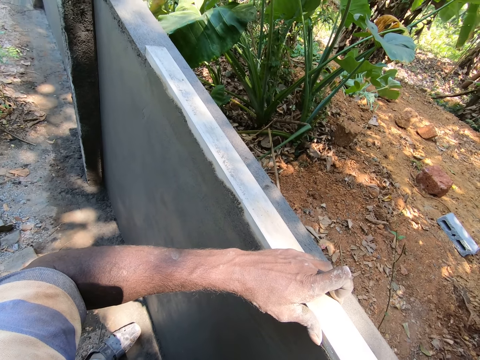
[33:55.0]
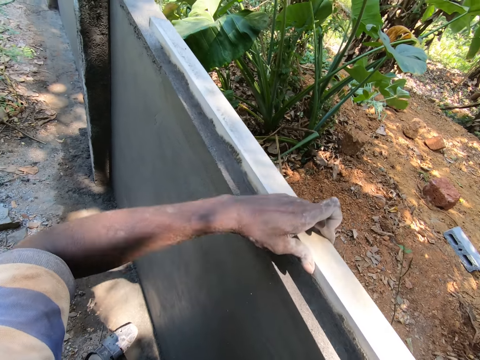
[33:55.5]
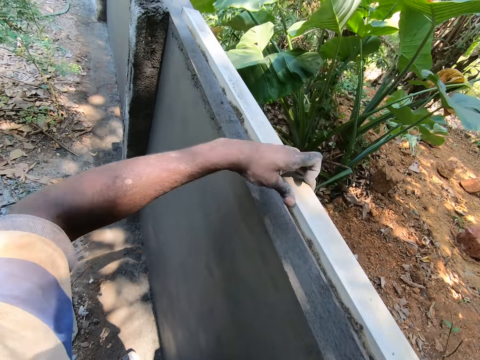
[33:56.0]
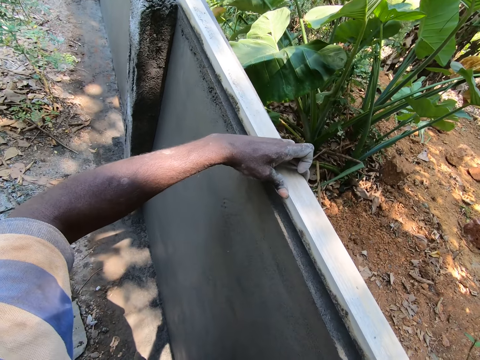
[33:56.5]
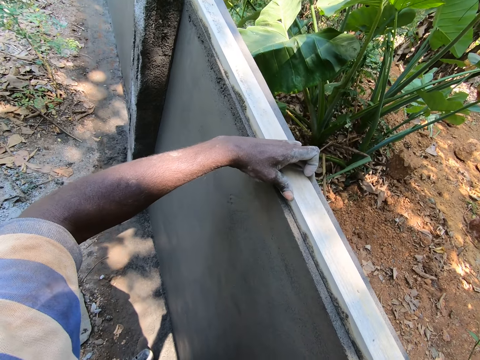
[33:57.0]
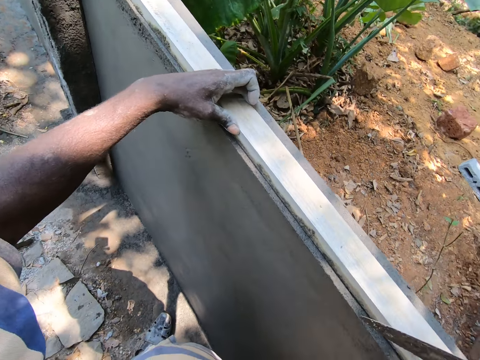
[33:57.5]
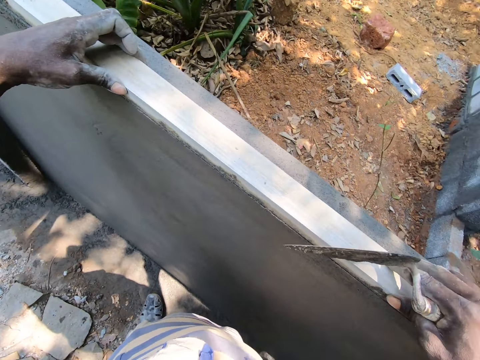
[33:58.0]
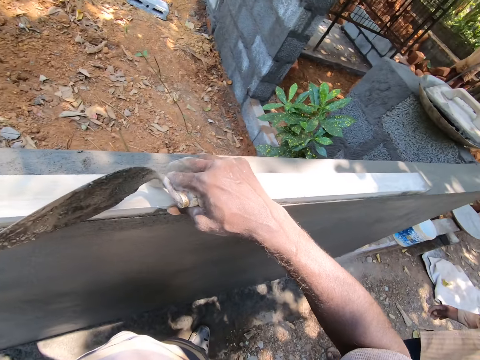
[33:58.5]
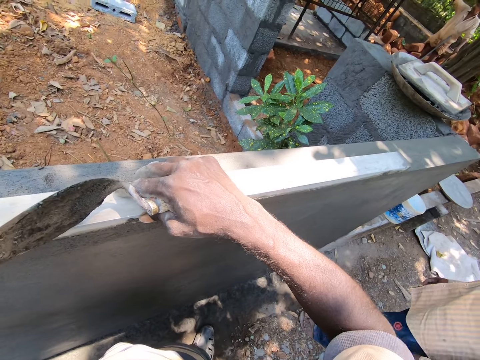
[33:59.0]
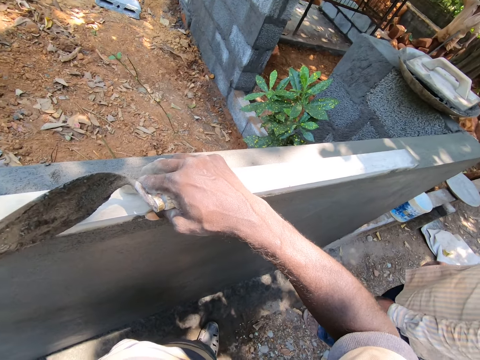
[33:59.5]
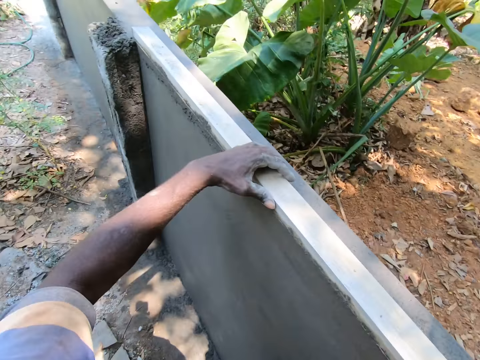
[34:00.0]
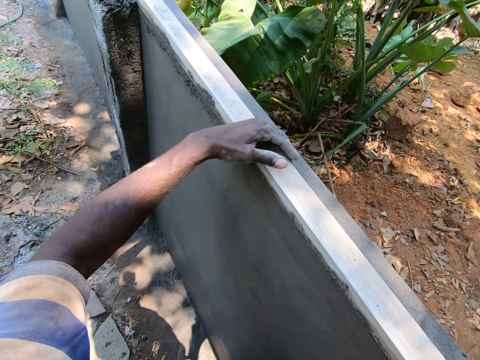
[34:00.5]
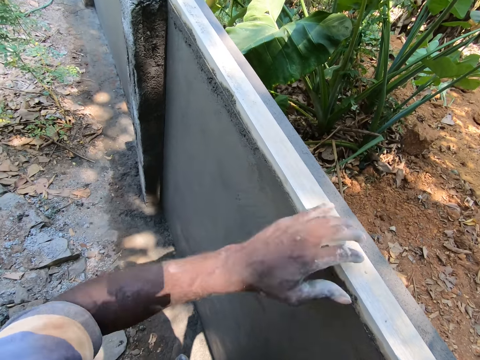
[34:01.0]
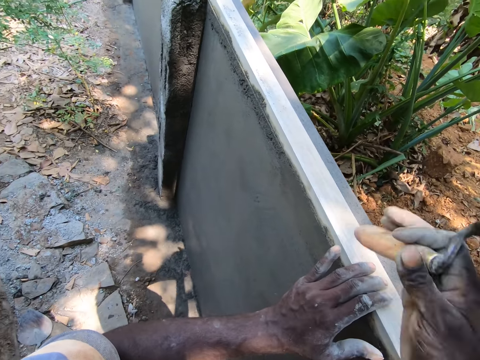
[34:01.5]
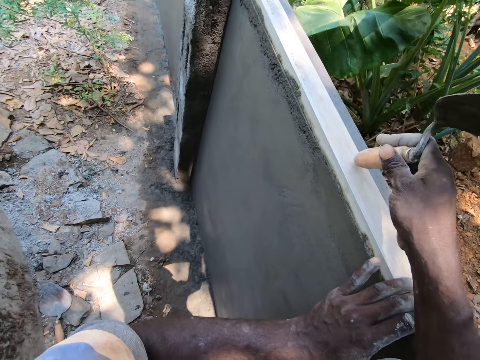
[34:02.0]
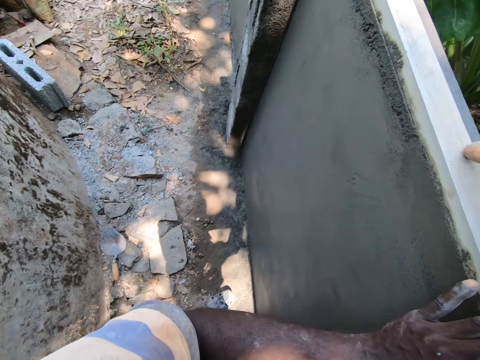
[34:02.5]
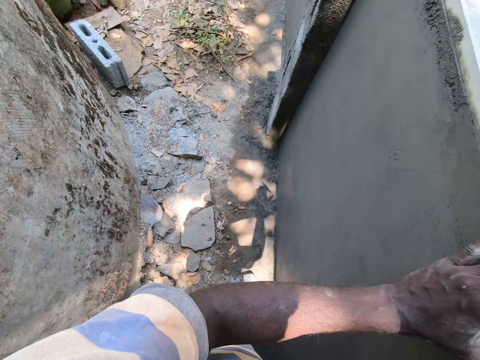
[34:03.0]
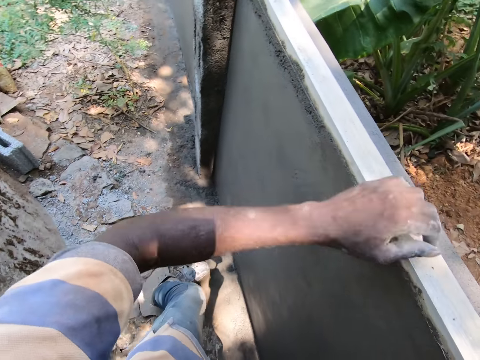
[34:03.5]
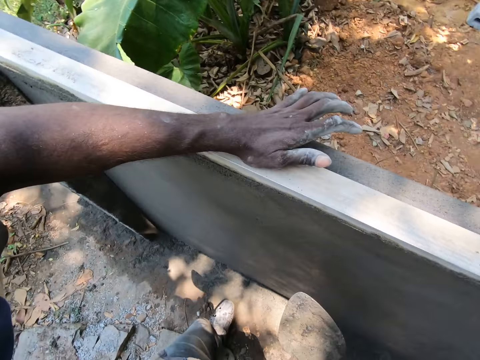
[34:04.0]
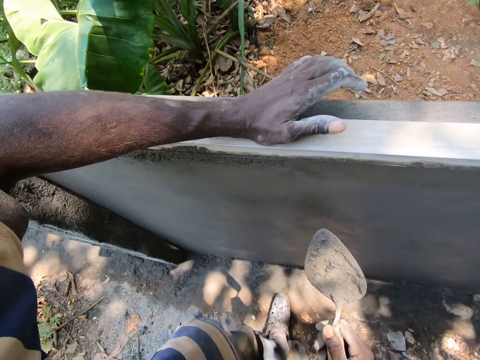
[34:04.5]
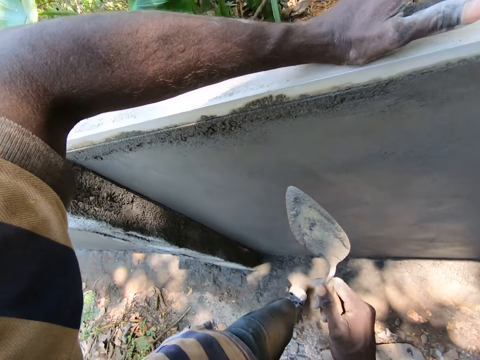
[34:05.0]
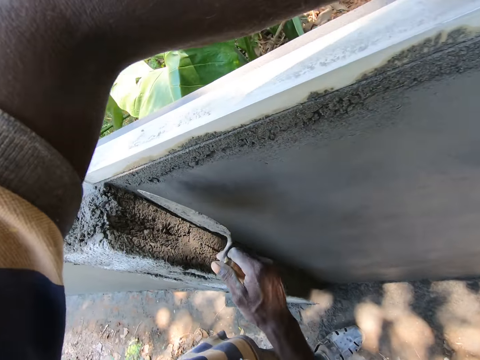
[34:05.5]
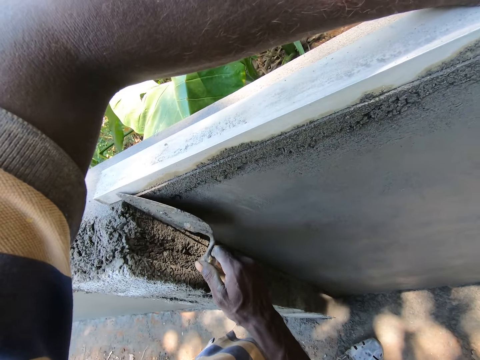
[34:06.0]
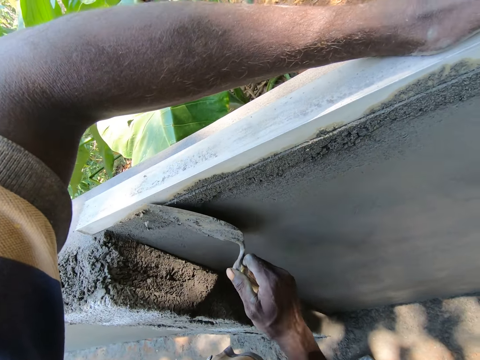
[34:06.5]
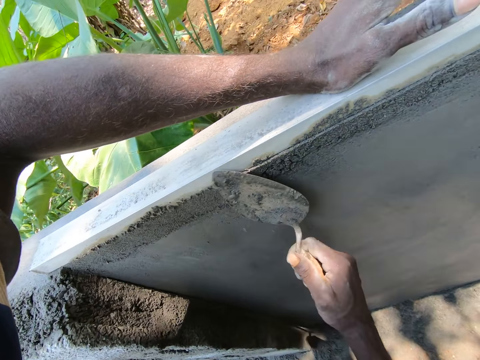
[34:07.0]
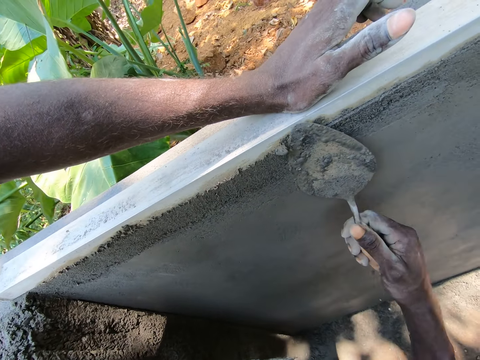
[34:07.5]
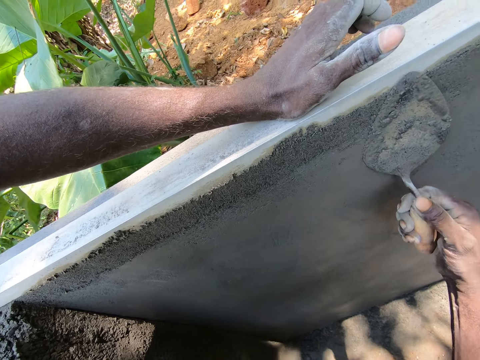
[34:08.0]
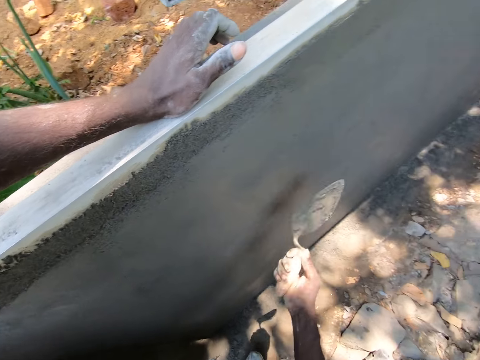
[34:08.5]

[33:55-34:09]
The camera wearer moves the wood on the wall. They look around the wall. They hit the wood with a gauging trowel. They balance the wood. They walk around the wall. They smoothen the wall with the gauging trowel.

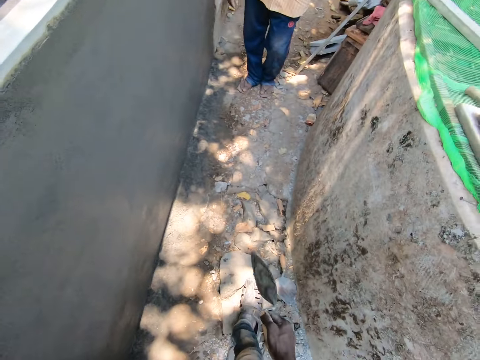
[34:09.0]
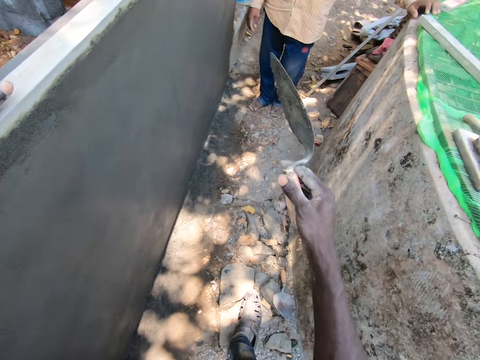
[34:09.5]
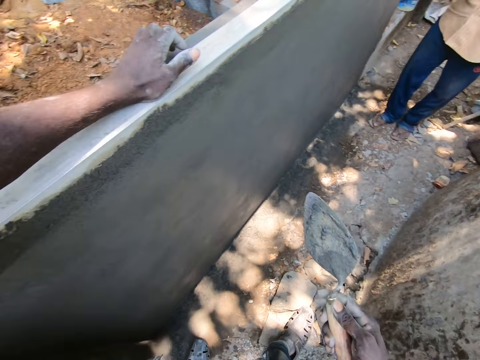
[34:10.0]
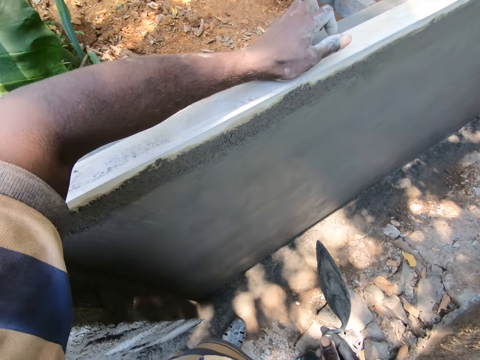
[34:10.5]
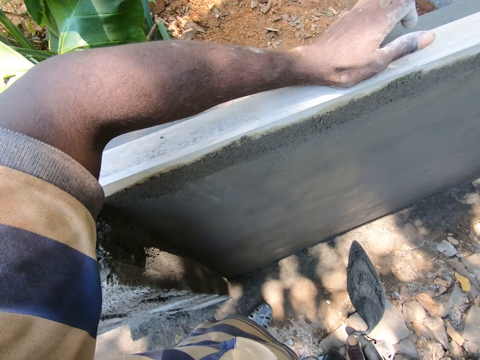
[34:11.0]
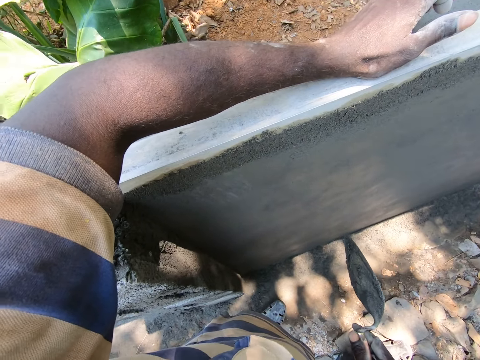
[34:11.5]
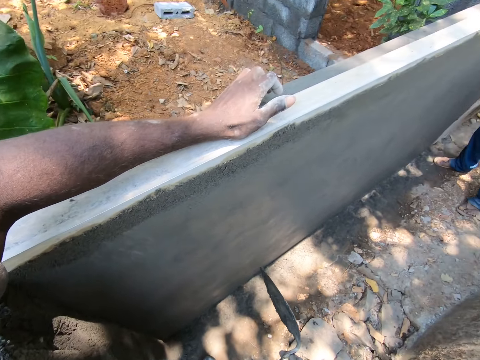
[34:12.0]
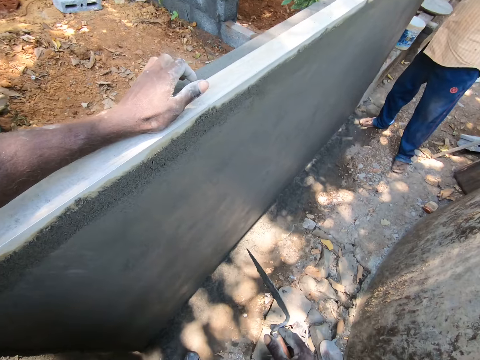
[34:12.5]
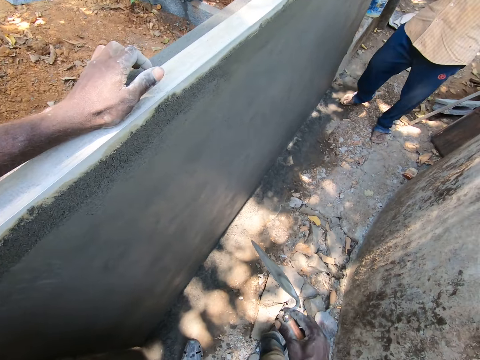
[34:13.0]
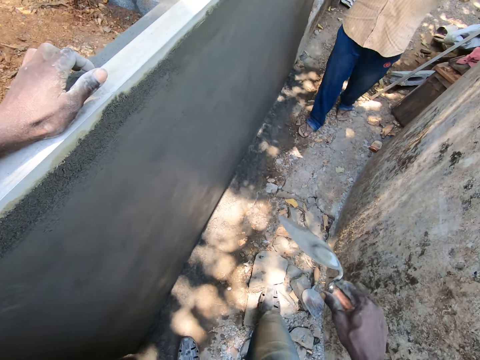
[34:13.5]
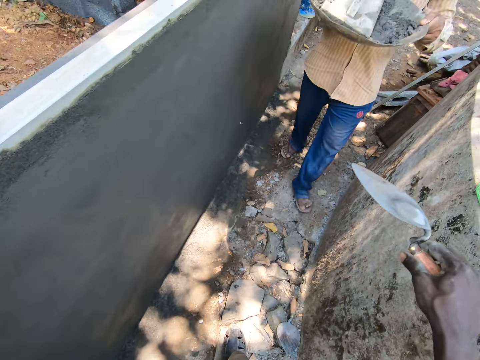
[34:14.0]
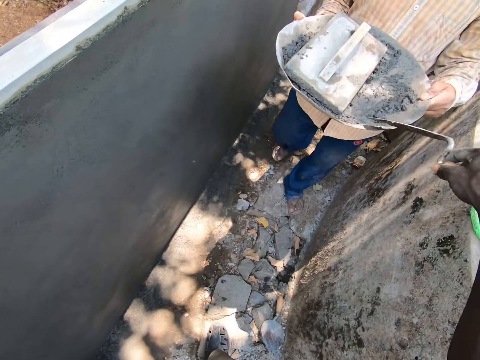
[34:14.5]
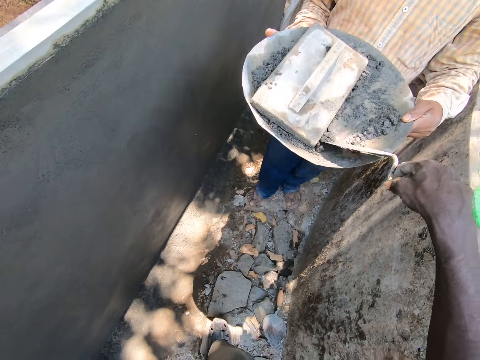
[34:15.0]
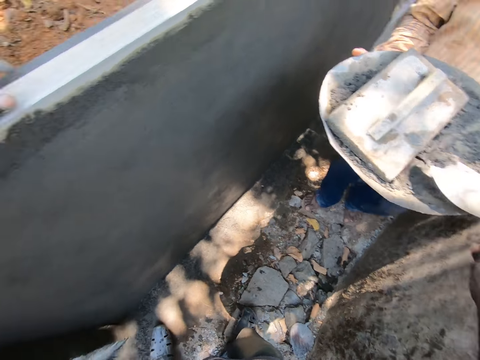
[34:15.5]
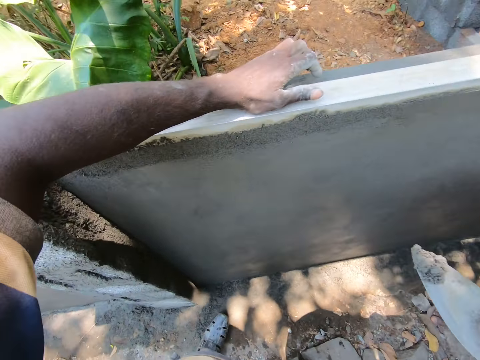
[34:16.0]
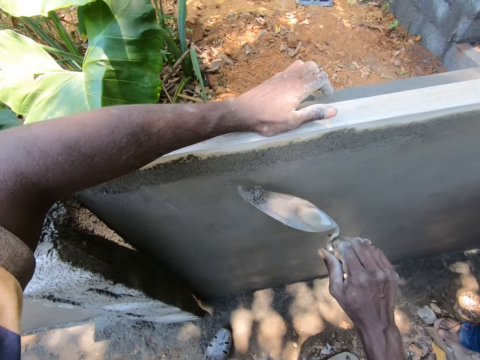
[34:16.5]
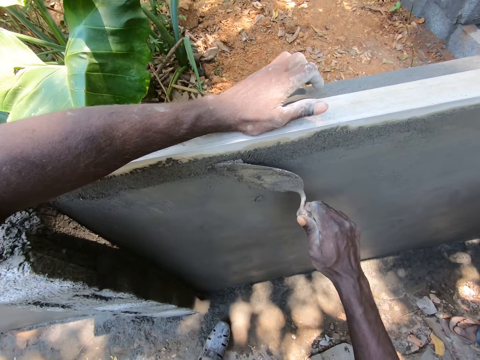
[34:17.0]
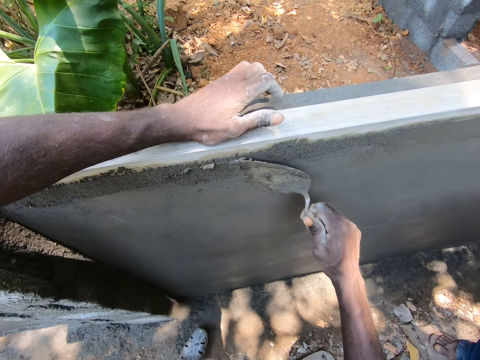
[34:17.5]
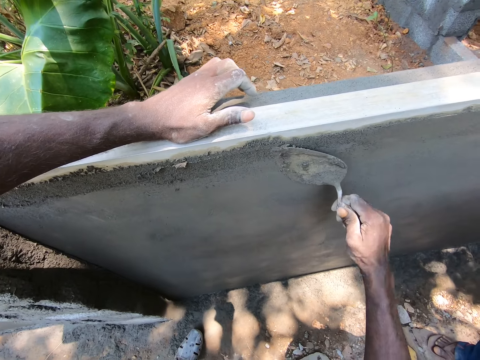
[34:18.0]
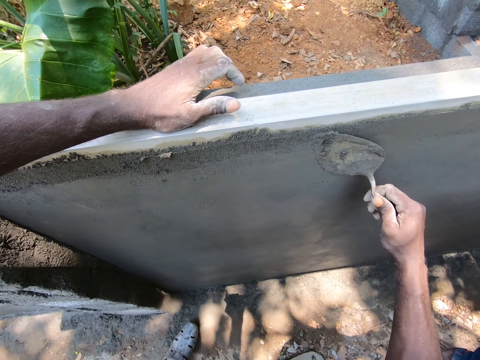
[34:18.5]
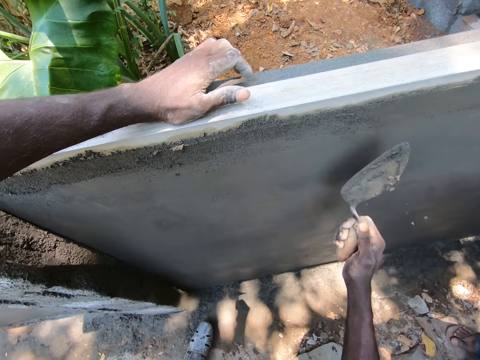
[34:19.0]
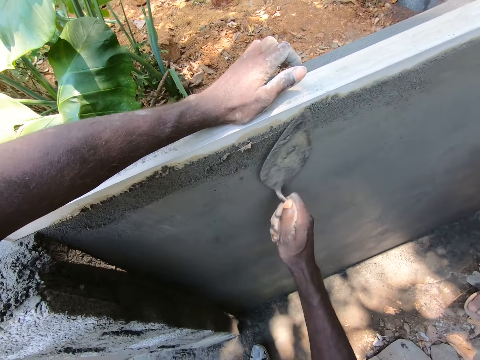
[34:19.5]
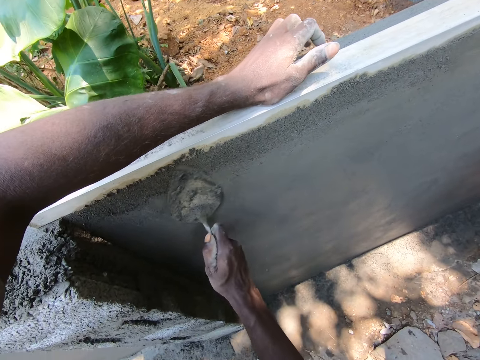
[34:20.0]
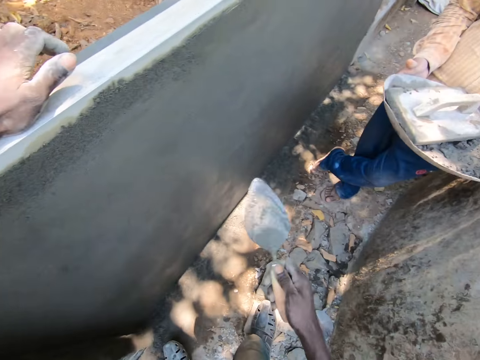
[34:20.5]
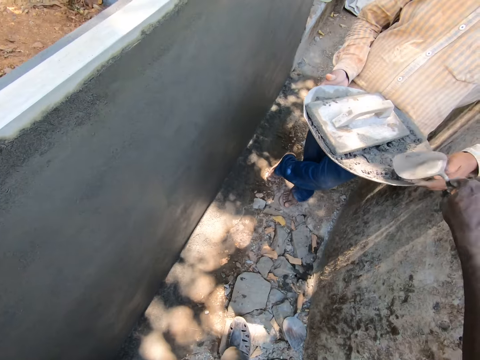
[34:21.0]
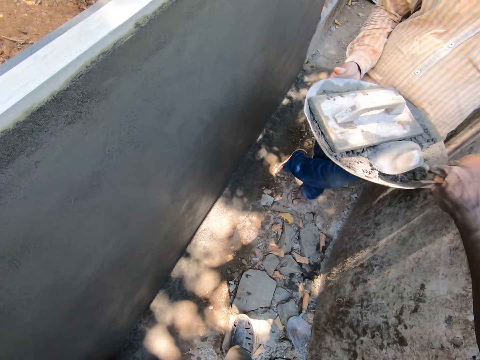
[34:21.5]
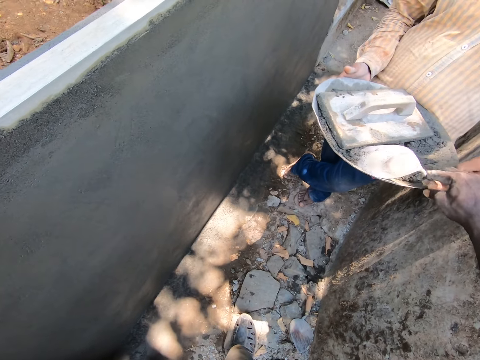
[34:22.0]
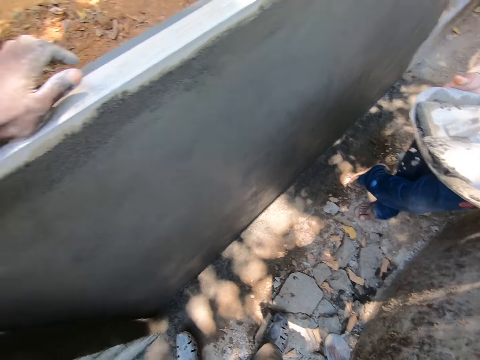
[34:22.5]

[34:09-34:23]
The camera wearer interacts with a man and moves a hand. They talk to the man. The man walks around the wall. The camera wearer picks the plaster or cement with the gauging trowel. They spread the cement on the wall with the gauging trowel. They pick the plaster with the gauging trowel.
